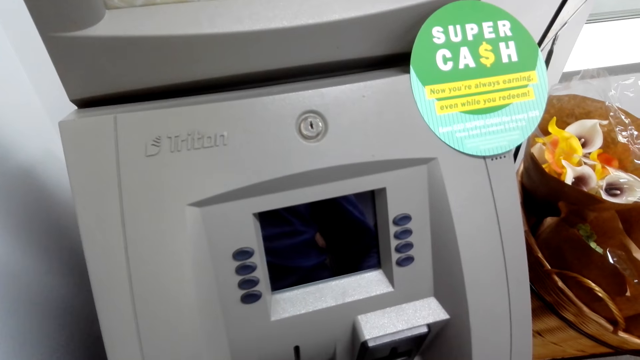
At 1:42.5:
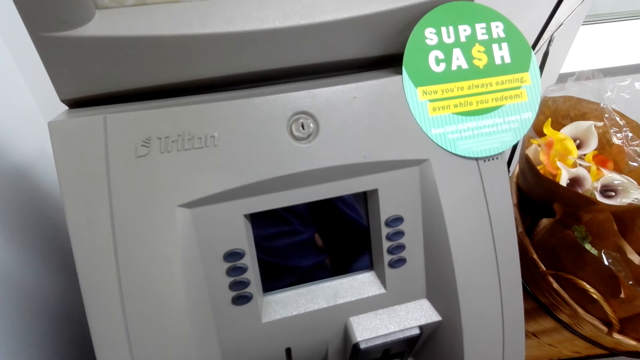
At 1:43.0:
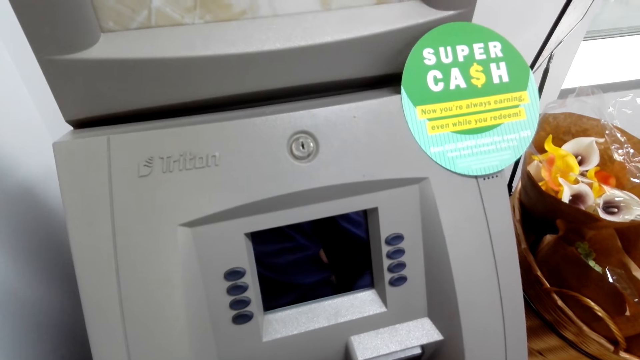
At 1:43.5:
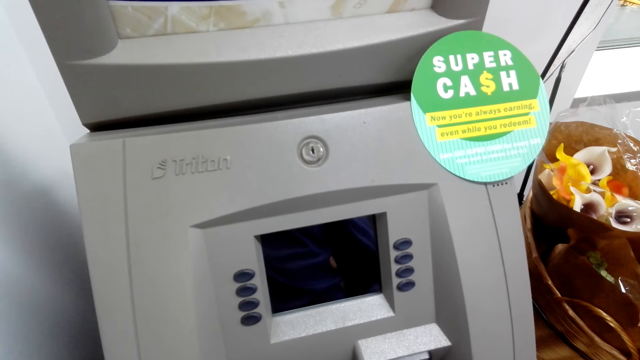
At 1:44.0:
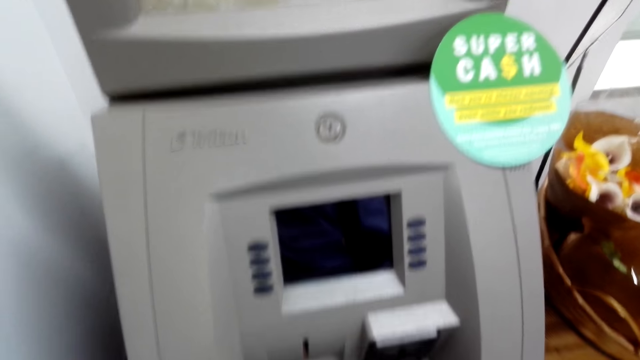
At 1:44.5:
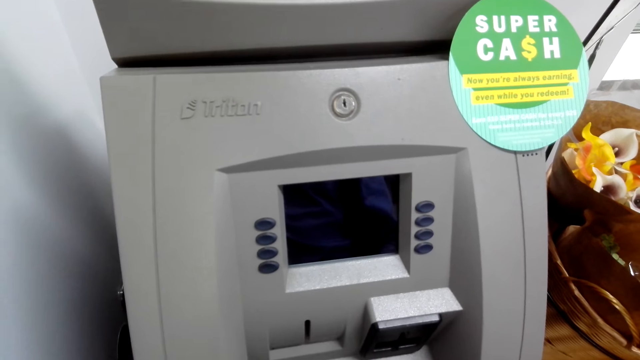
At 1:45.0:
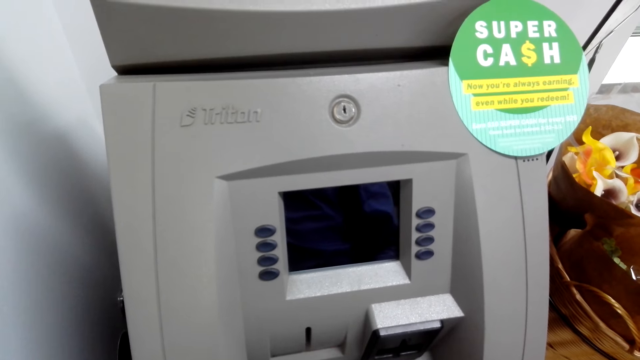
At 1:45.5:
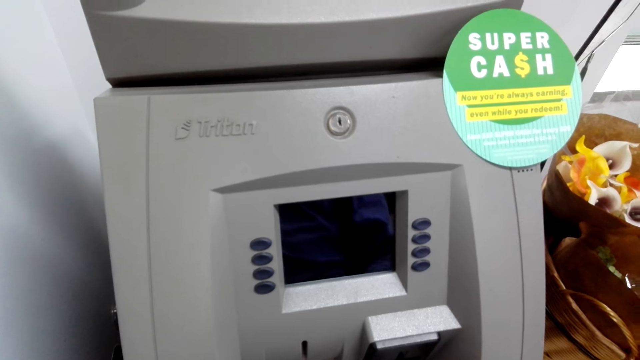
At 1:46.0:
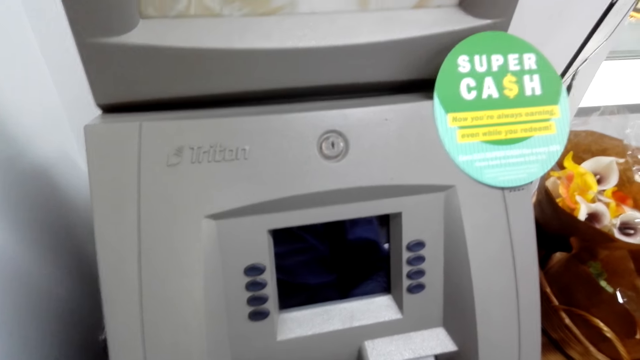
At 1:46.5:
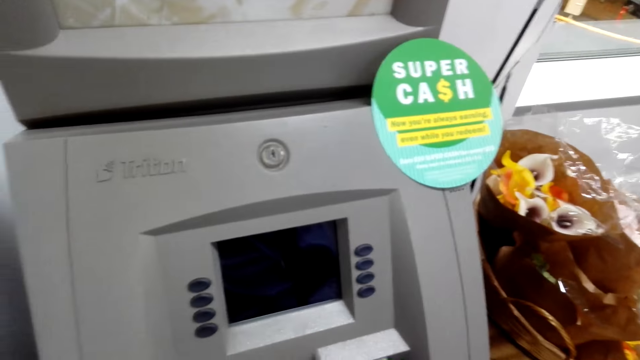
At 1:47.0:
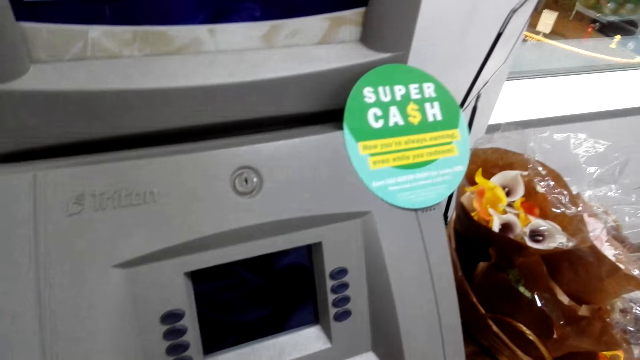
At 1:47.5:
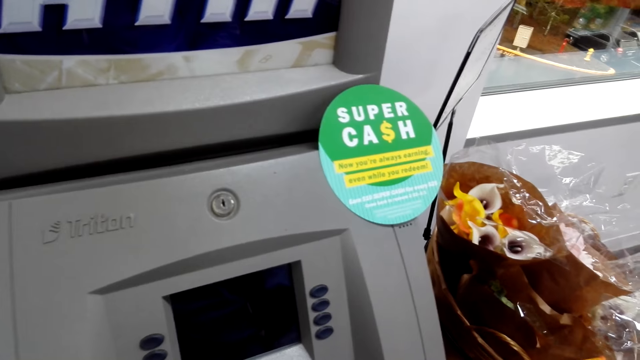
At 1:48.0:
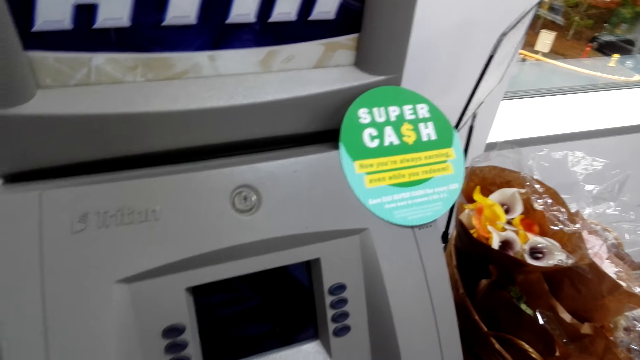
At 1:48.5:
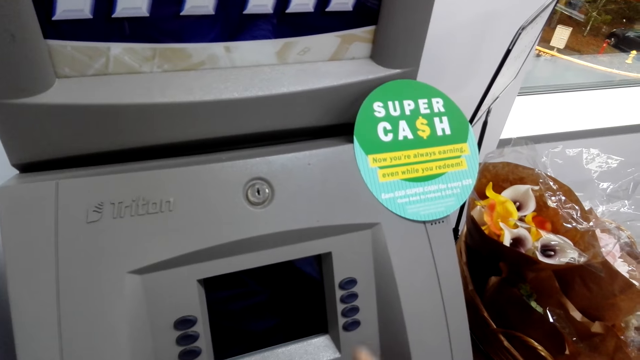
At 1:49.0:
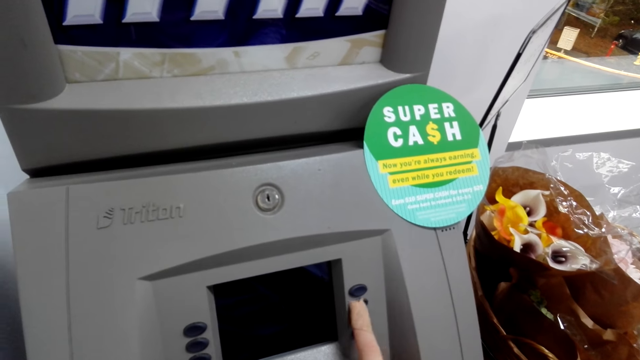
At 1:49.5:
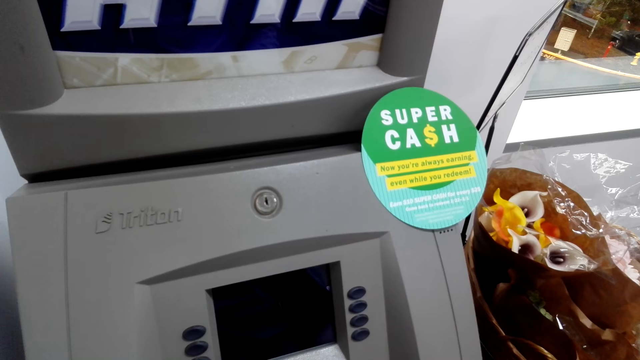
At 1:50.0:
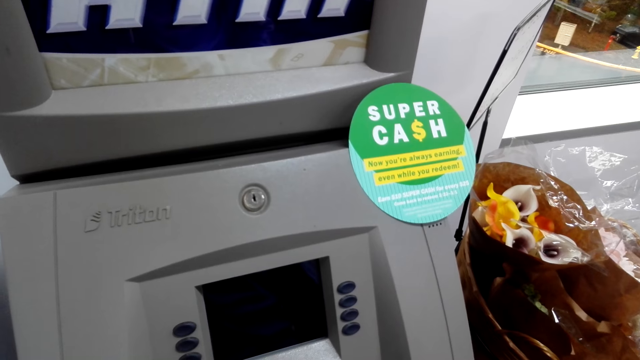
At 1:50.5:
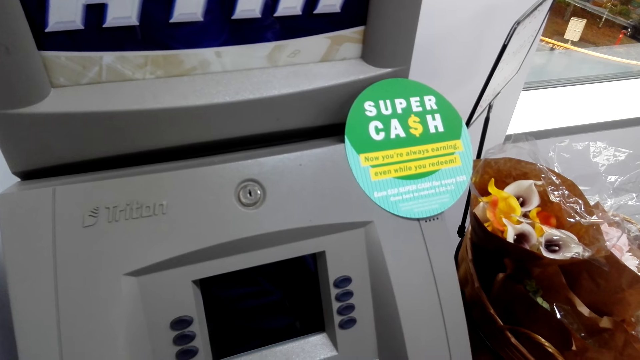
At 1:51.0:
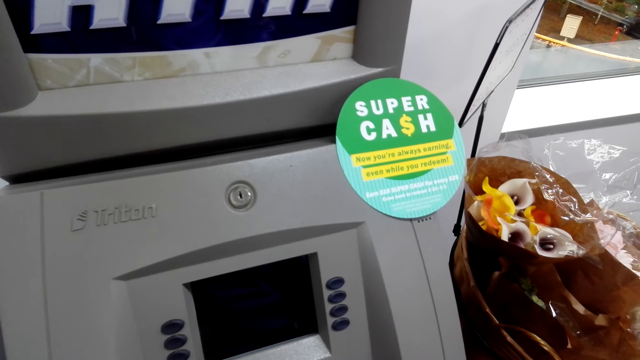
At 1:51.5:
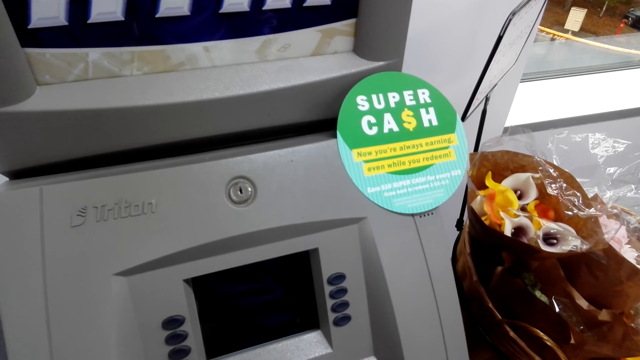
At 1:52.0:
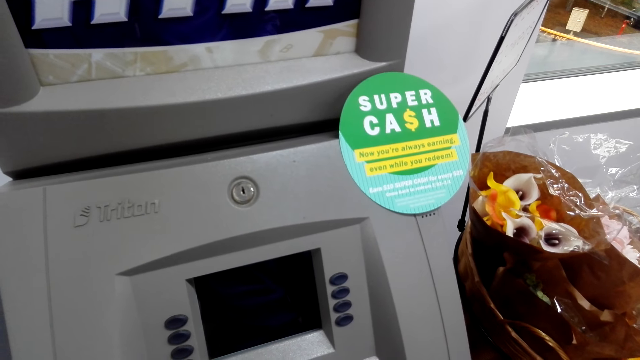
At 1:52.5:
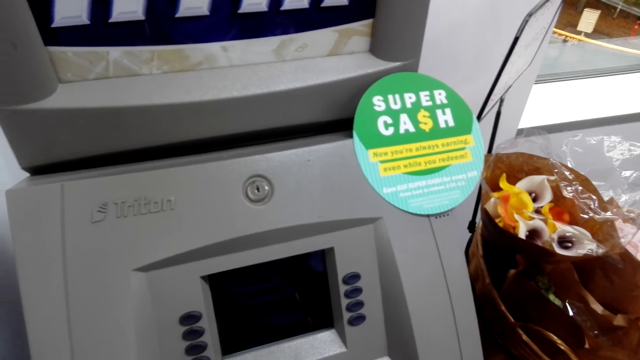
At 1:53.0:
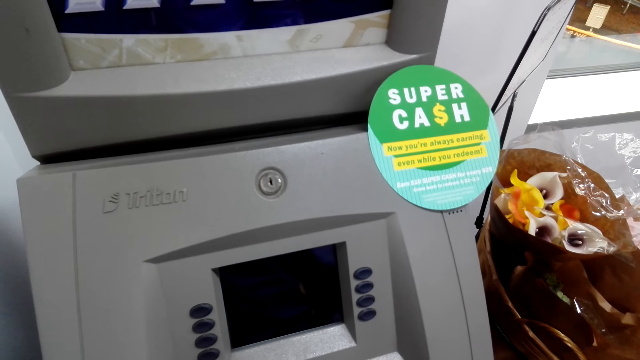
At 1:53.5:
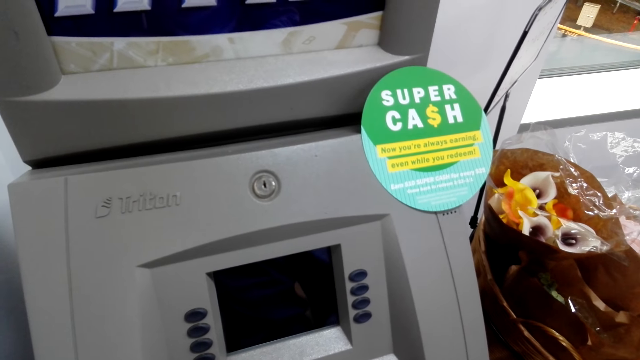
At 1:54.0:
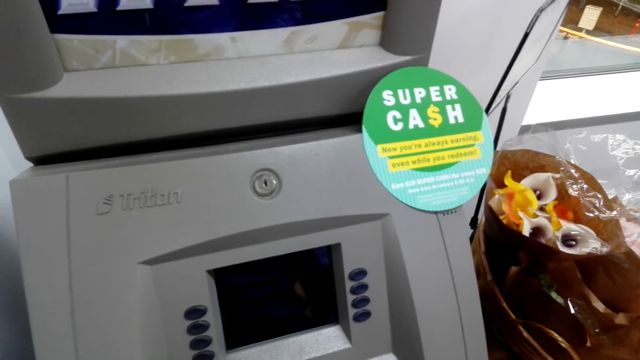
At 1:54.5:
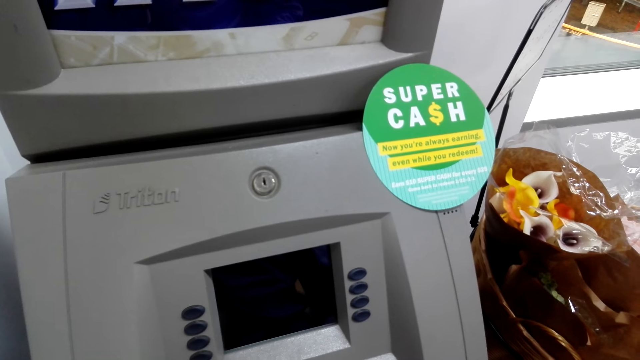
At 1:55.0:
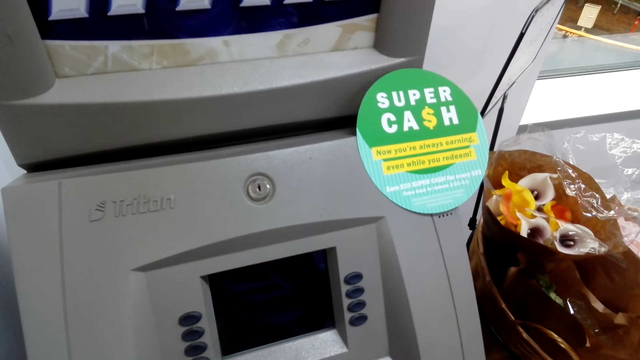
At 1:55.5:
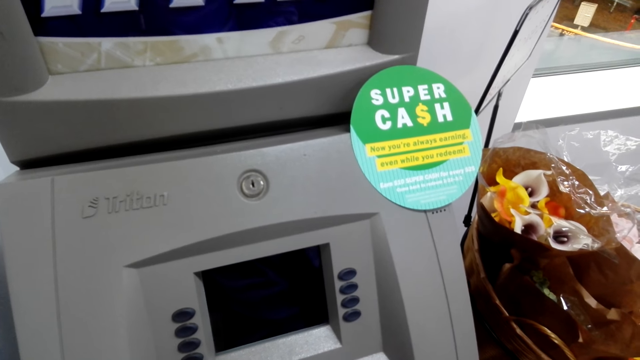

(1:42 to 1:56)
The camera wearer looks at the ATM. They press a button on the ATM machine. They look at the ATM. They walk around the supermarket.

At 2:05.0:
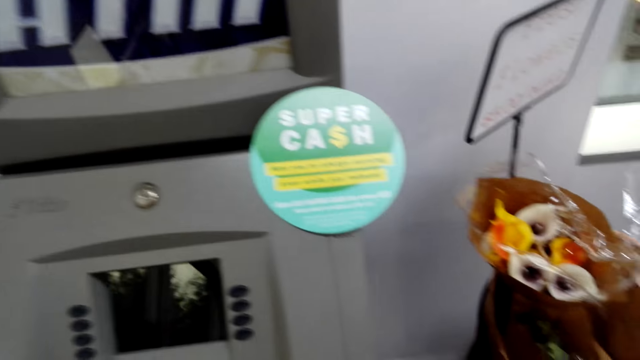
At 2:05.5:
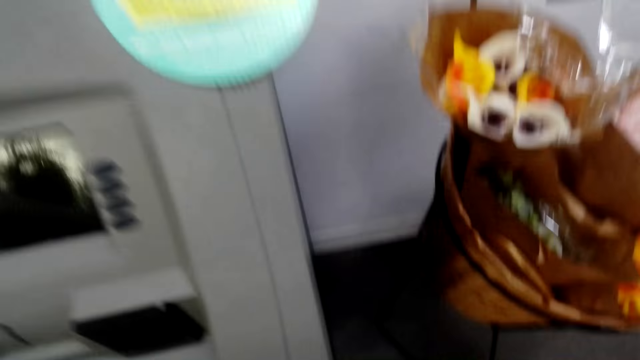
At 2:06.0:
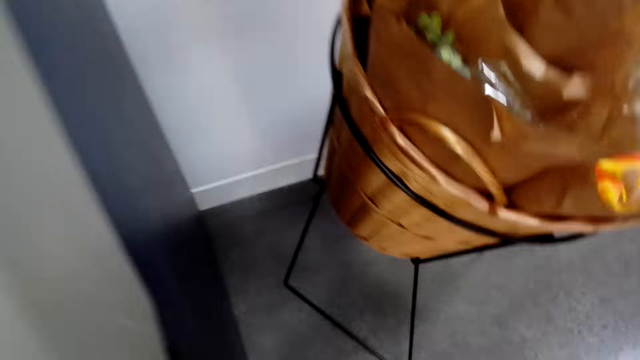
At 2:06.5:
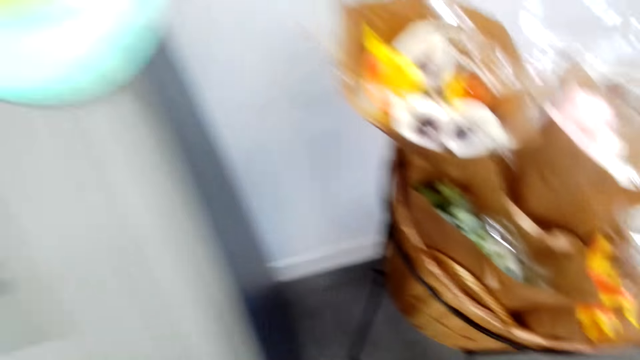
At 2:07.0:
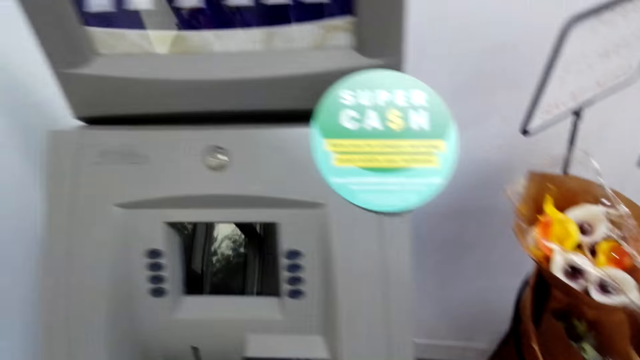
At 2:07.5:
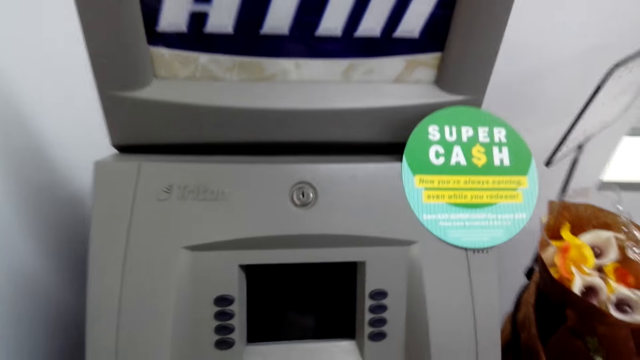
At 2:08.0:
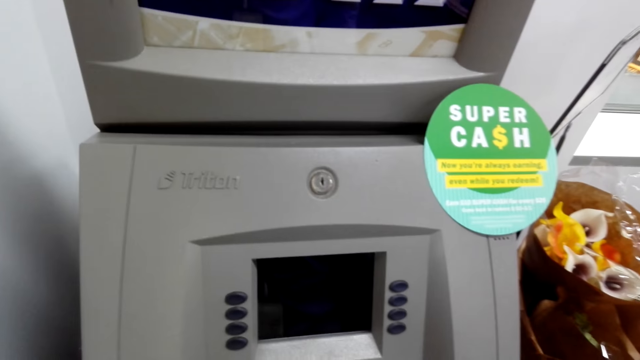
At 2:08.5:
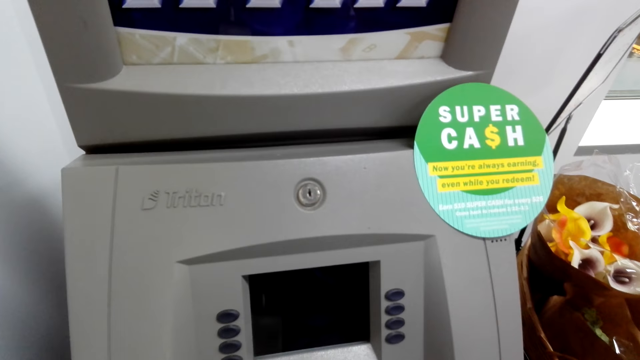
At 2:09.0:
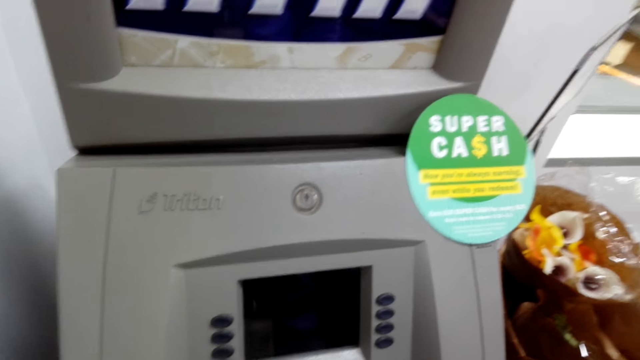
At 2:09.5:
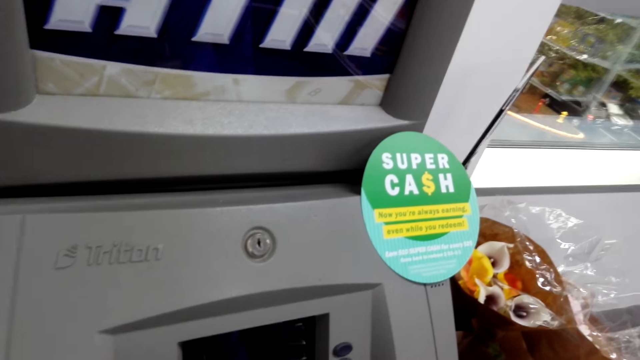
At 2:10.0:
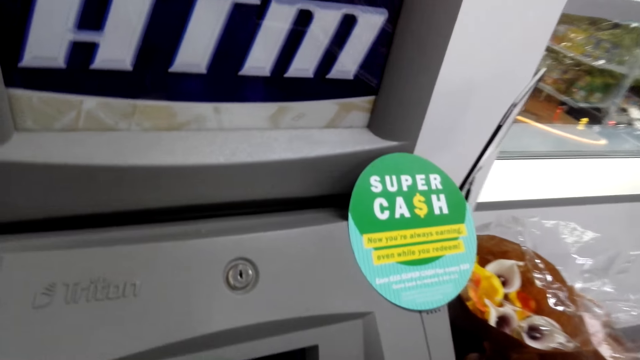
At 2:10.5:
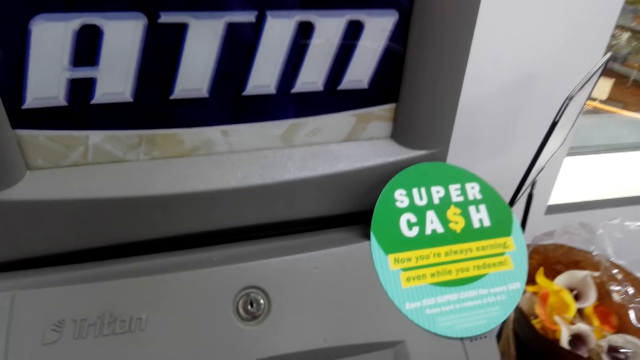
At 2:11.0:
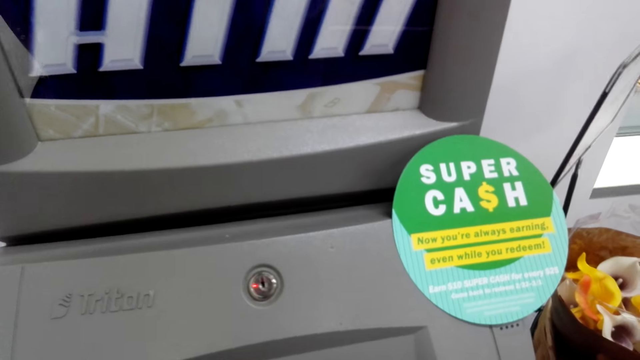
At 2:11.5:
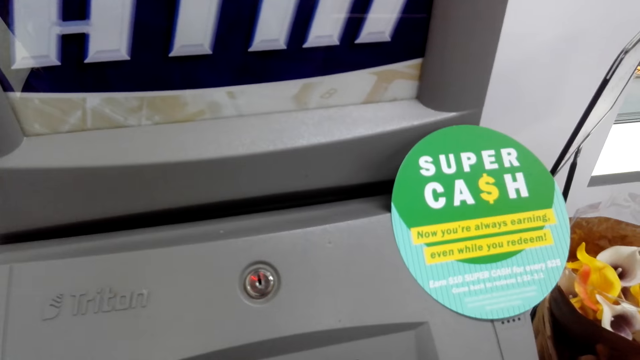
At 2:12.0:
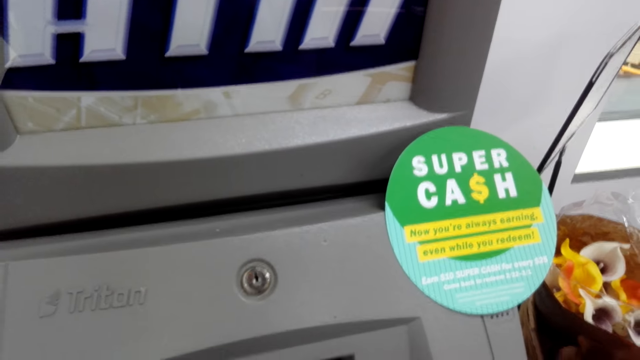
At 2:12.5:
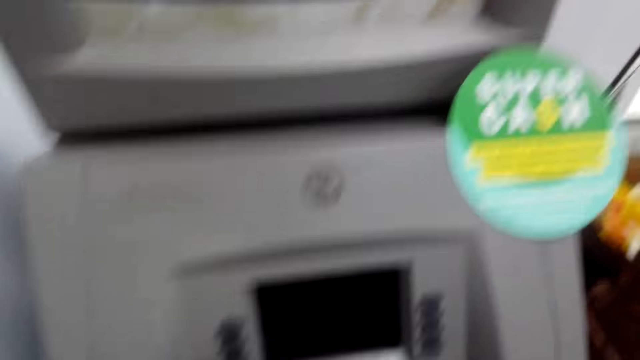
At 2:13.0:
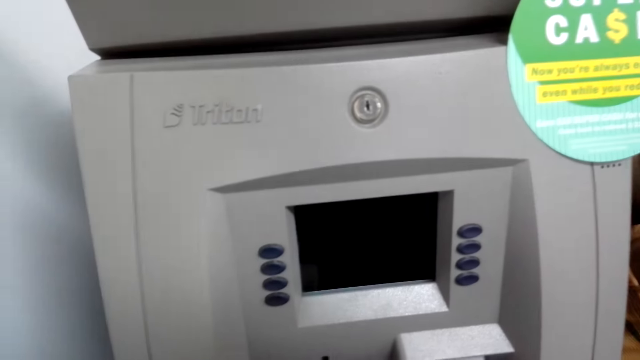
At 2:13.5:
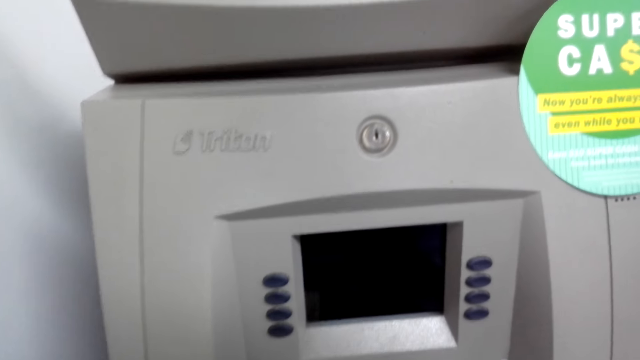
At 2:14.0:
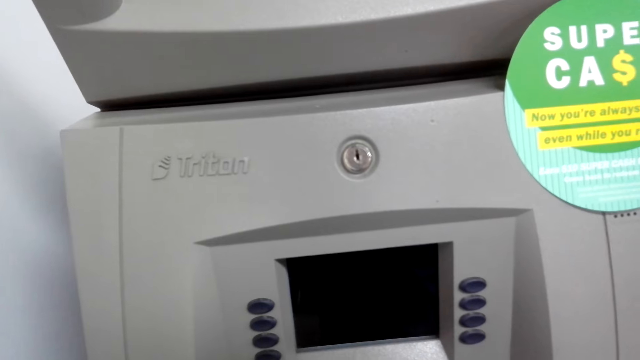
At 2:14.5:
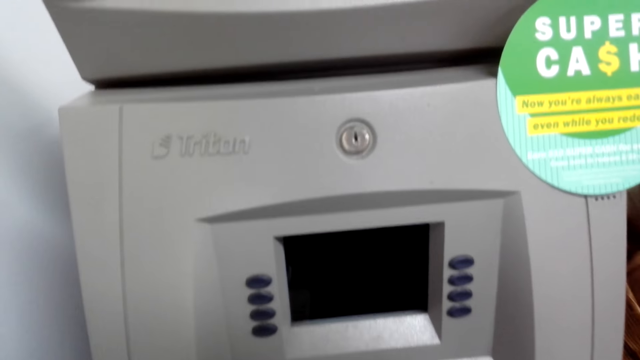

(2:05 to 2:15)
The camera wearer looks to the side of the ATM. They look at the ATM.
